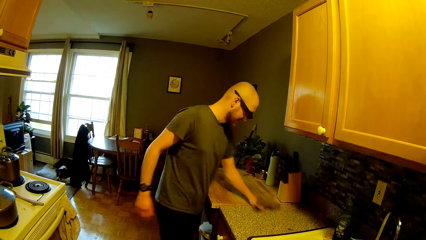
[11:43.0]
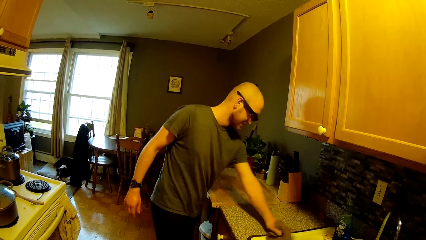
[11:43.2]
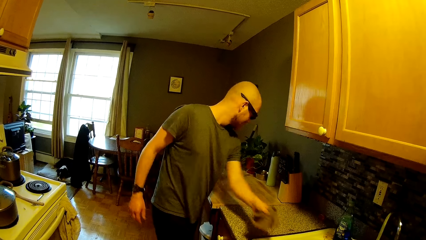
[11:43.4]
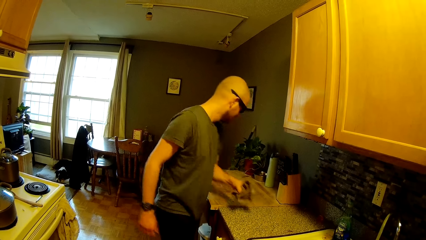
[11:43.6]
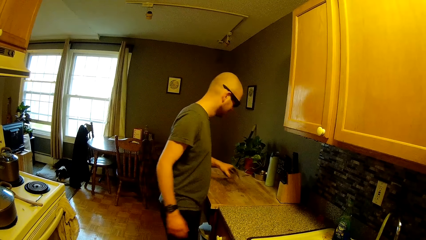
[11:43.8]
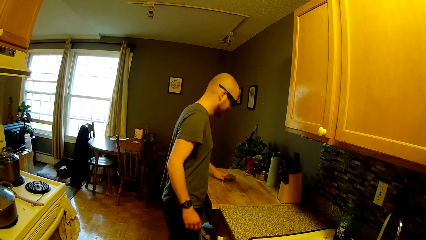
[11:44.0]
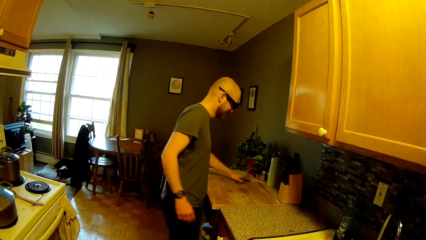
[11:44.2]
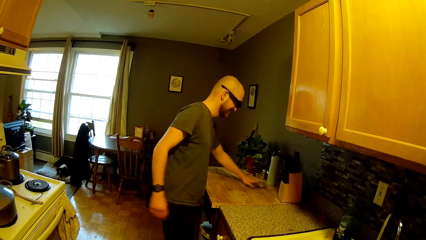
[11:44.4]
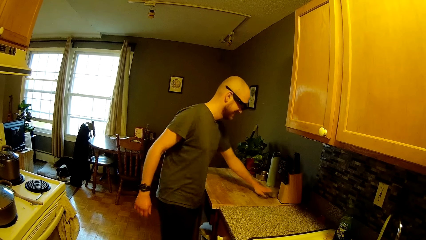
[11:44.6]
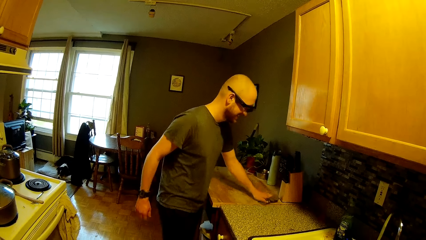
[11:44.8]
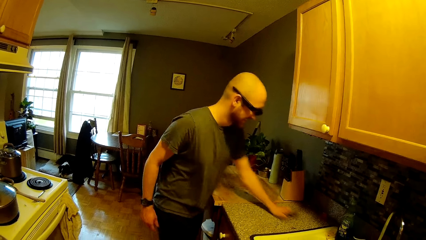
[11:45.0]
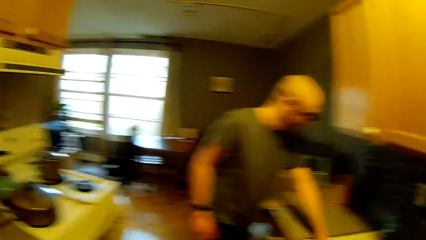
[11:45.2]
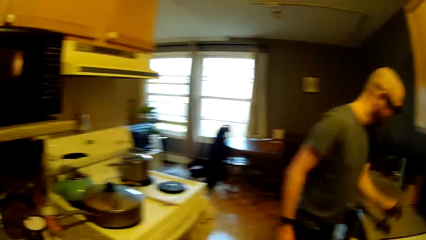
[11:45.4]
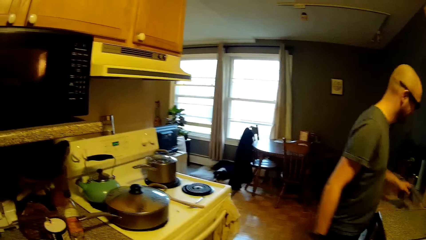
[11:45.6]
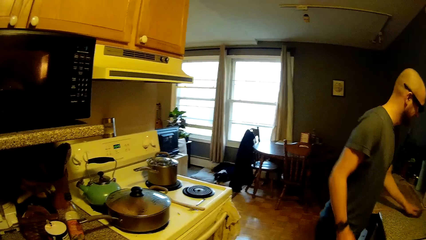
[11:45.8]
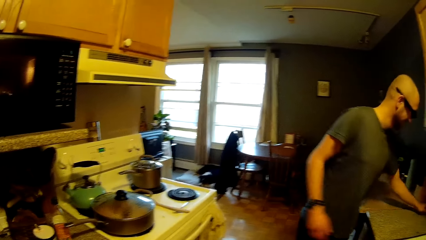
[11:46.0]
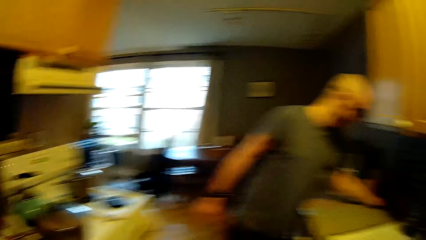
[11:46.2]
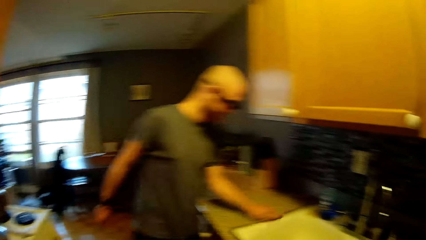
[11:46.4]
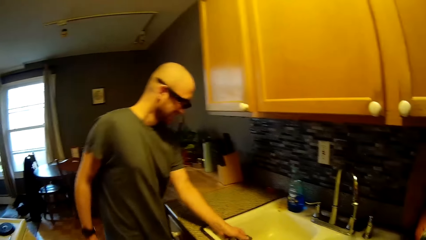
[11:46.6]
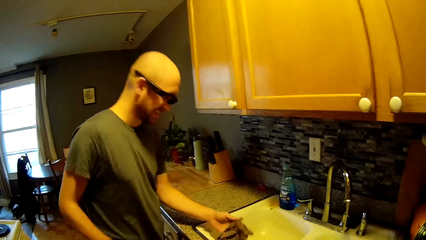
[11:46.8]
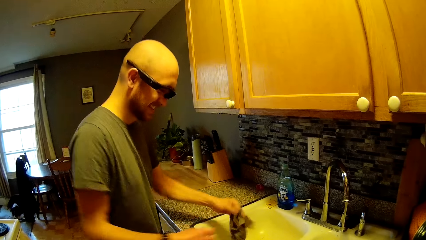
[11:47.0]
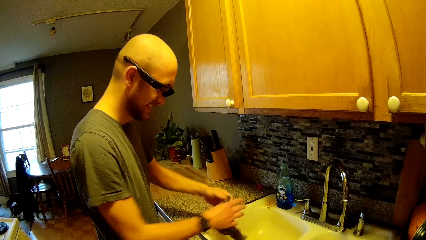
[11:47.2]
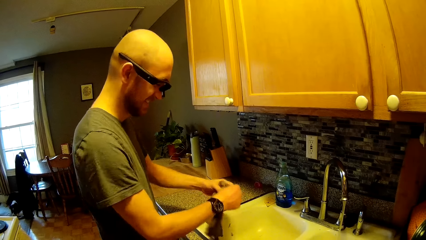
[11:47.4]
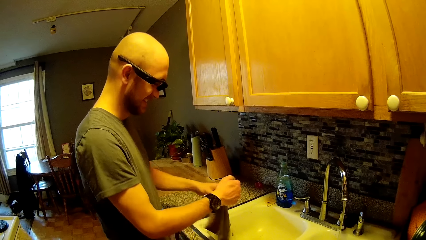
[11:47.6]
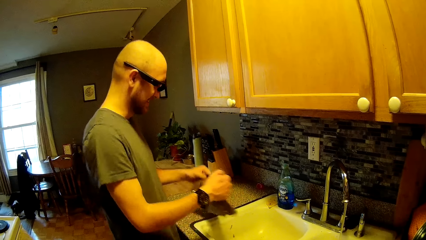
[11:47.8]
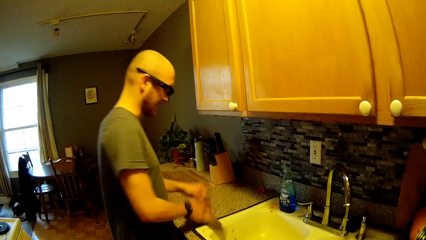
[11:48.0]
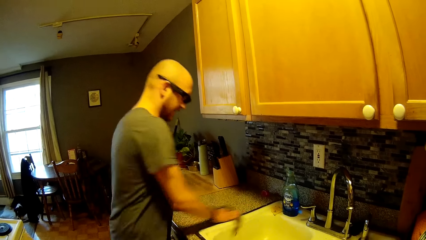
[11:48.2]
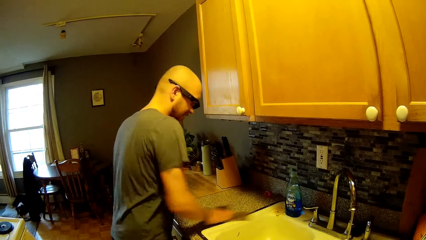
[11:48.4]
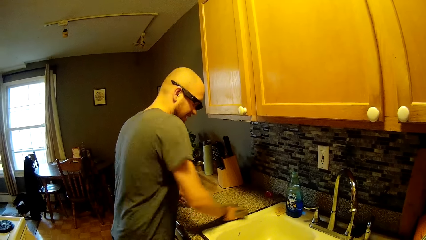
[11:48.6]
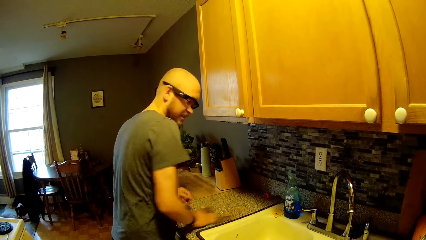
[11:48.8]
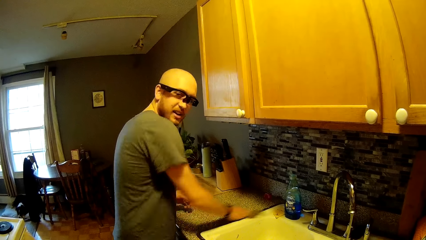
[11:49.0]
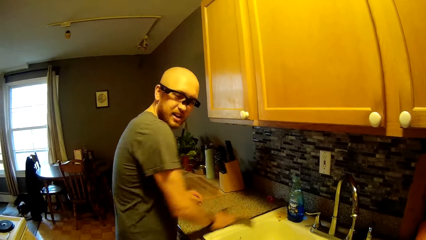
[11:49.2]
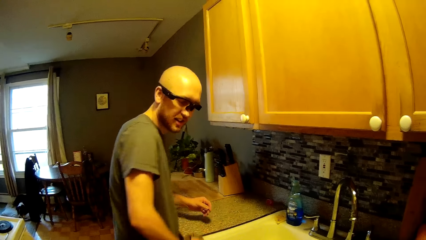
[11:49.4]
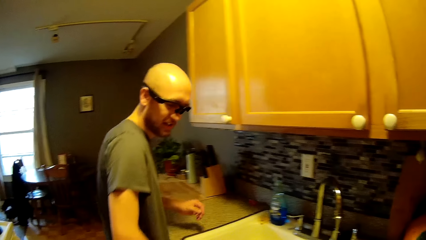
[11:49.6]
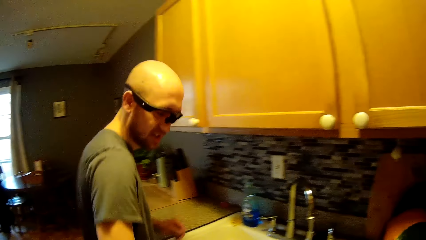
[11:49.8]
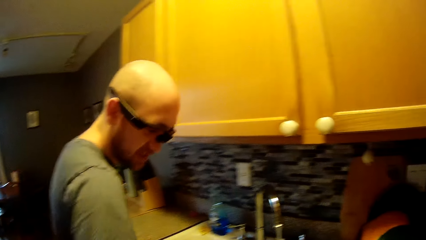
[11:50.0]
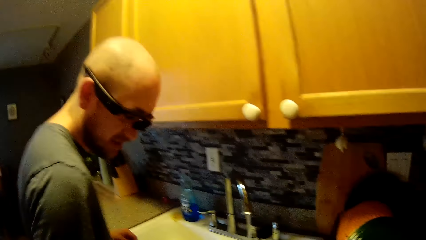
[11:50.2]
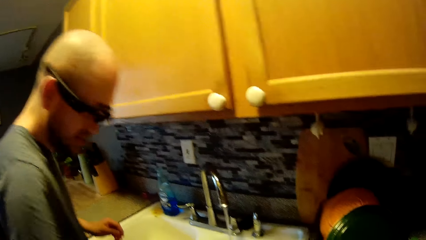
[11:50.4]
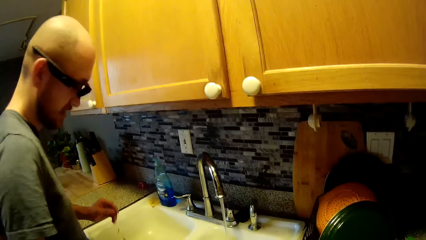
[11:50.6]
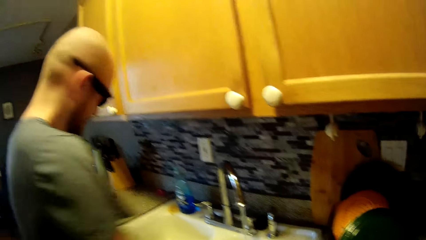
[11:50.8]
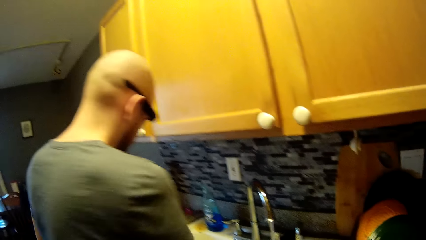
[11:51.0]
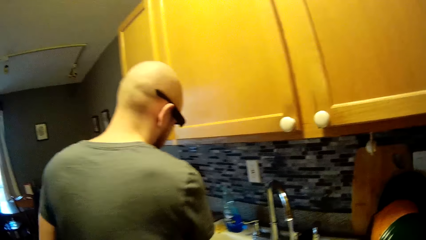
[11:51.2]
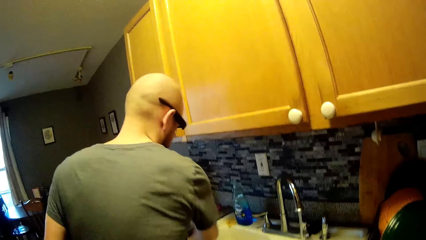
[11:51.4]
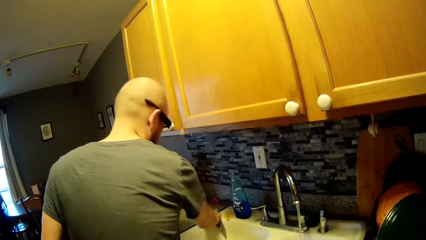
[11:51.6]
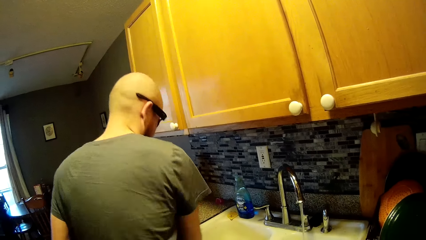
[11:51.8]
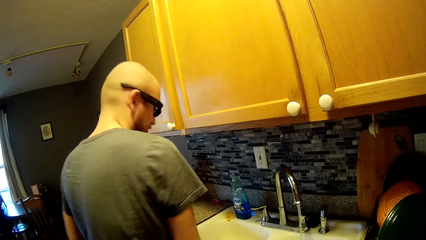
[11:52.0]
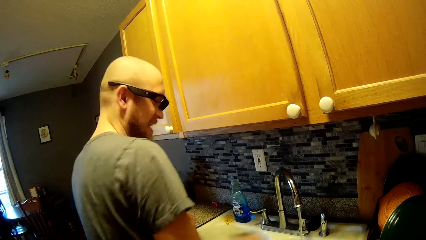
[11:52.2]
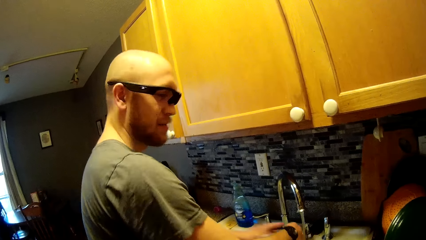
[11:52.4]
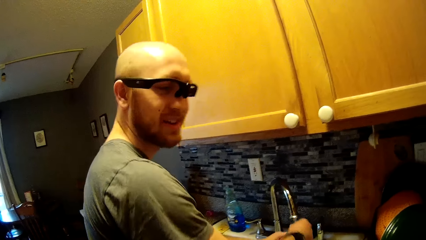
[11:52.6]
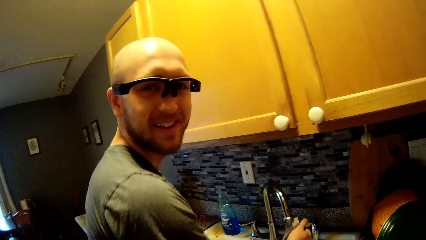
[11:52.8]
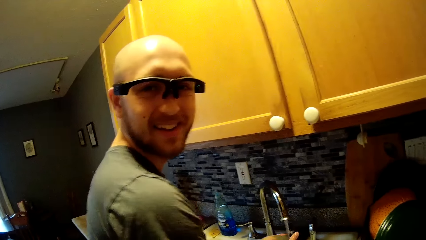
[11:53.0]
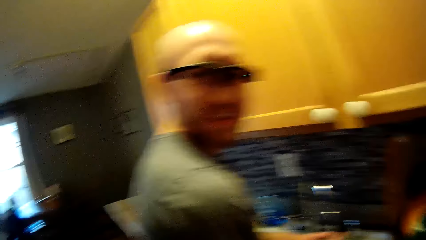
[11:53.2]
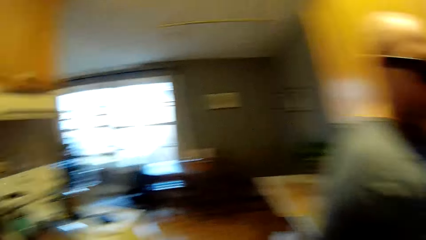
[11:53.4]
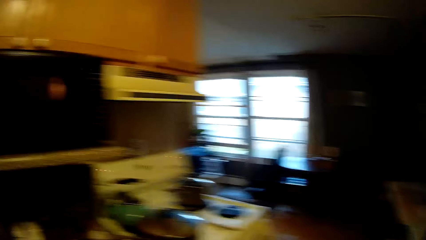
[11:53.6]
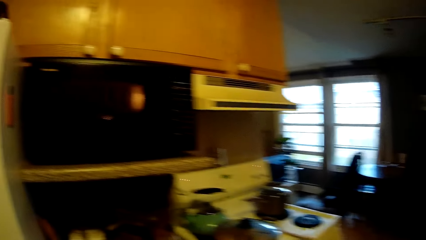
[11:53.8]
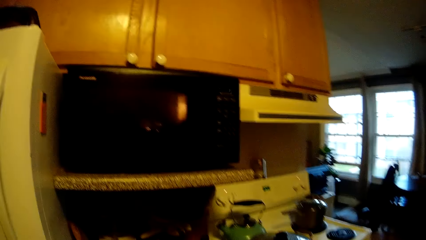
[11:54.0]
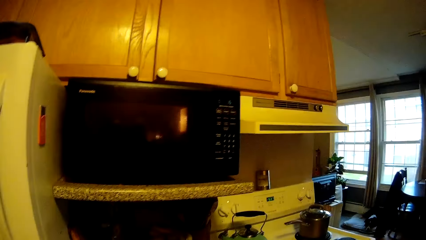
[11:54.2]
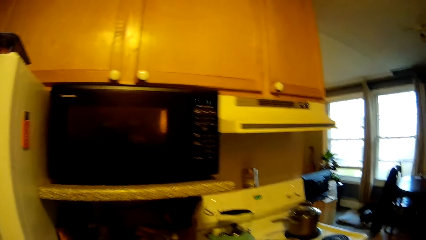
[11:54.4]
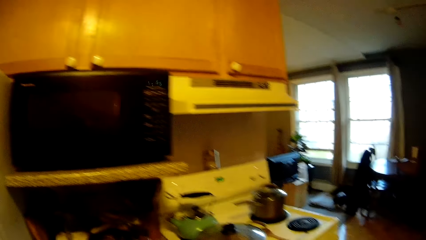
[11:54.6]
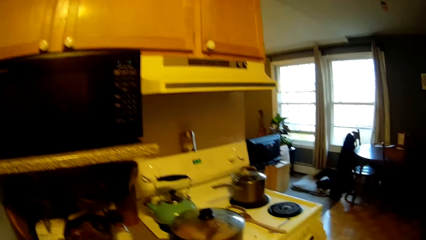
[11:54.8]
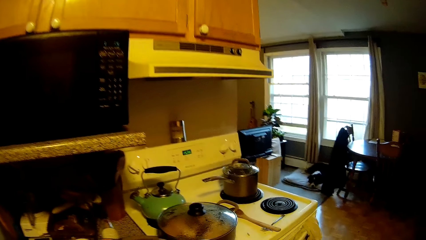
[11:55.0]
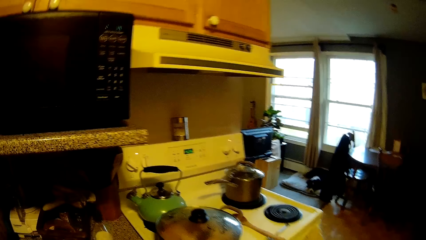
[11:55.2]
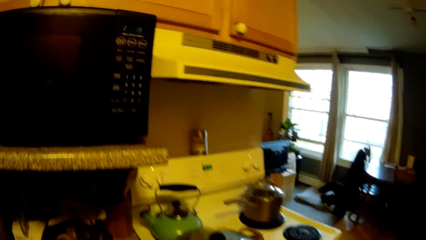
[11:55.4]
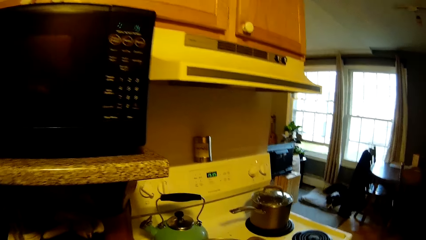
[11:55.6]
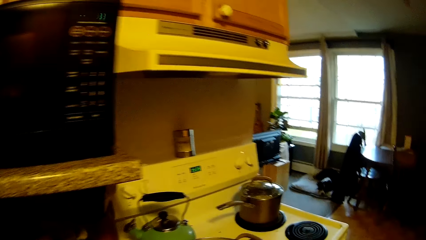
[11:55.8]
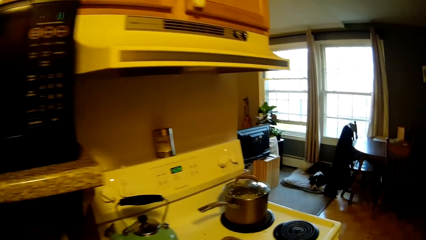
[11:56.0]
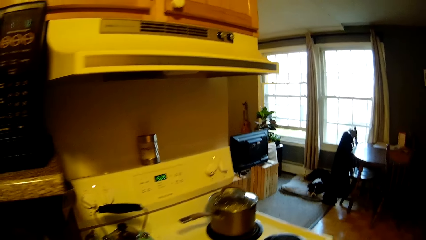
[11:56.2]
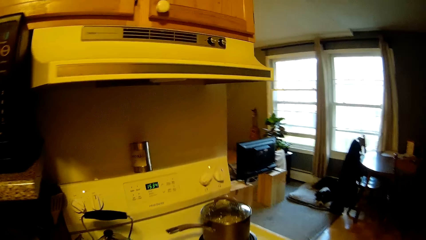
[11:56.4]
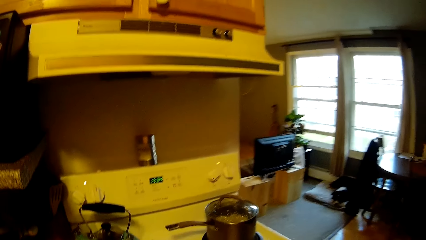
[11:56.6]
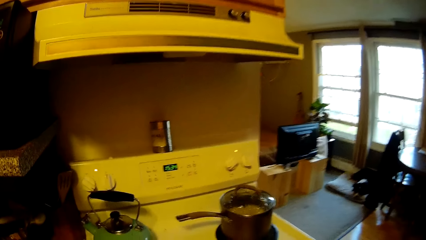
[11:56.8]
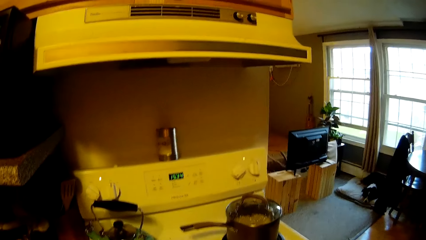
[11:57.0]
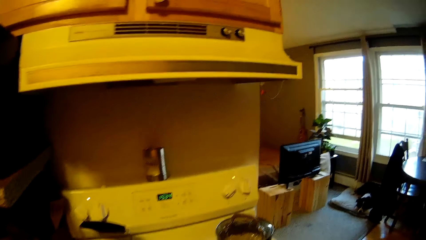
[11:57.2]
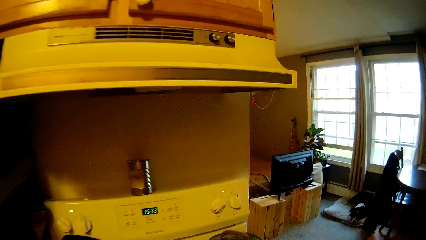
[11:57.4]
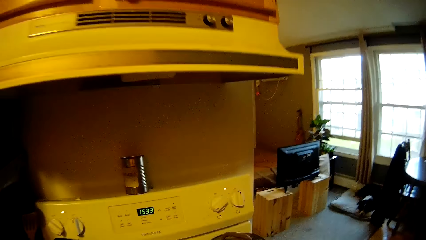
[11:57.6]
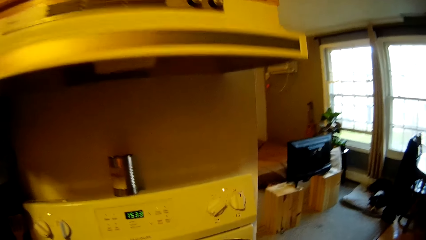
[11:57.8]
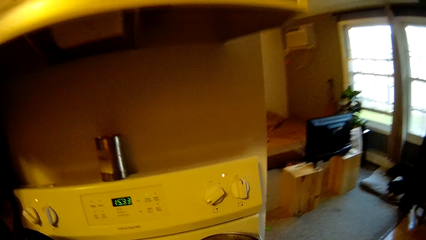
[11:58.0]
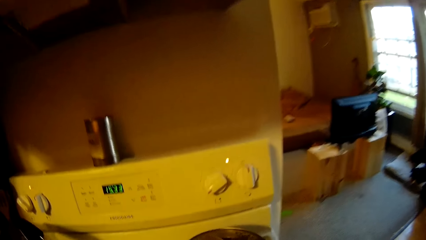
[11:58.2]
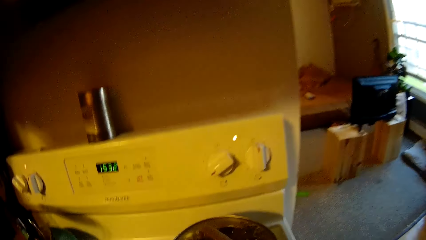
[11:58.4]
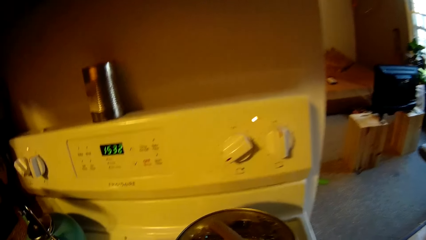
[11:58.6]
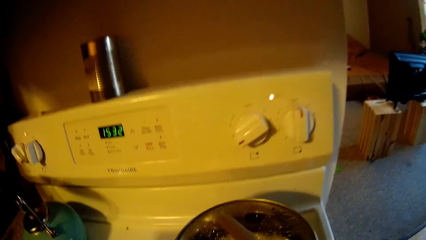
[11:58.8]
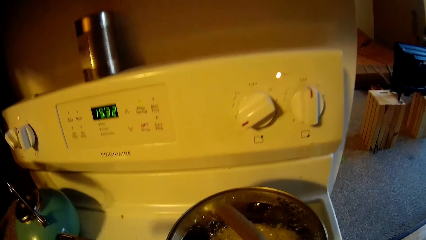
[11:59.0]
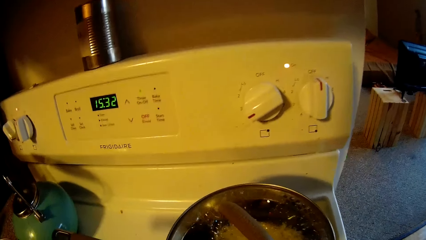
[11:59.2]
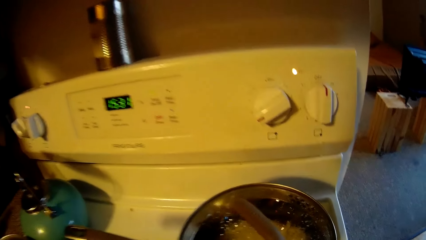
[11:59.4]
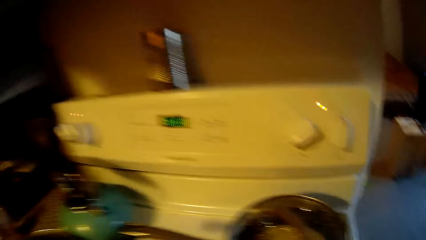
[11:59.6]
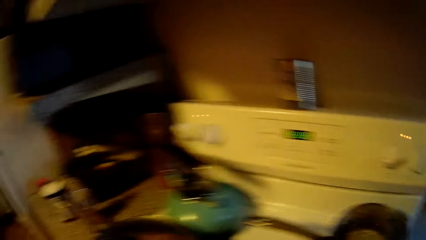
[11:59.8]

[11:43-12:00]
The man wipes the slab with the towel in his left hand. The man holds the towel with both hands and removes his left hand from the towel. Another man wipes the sink bowl with the towel in his right hand. The first man squeezes the towel with both hands. The camera wearer looks around the room.
